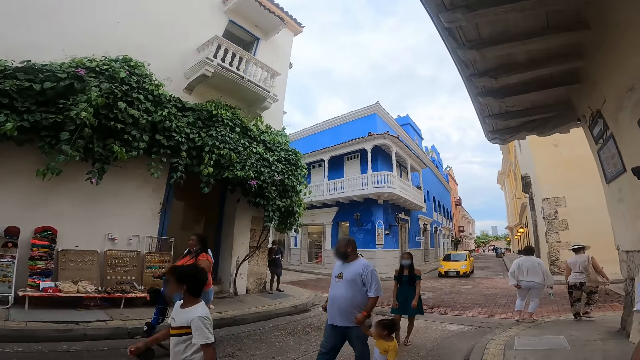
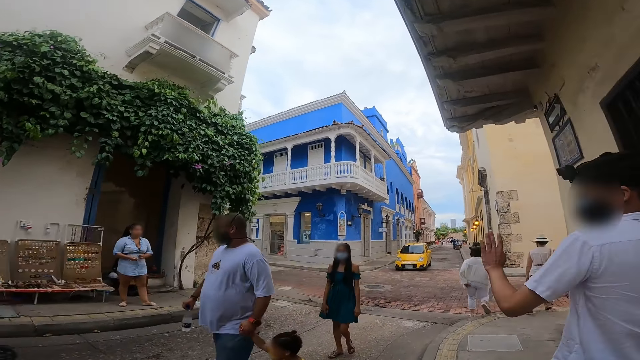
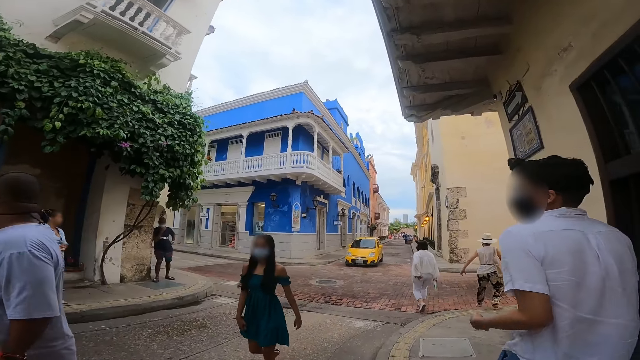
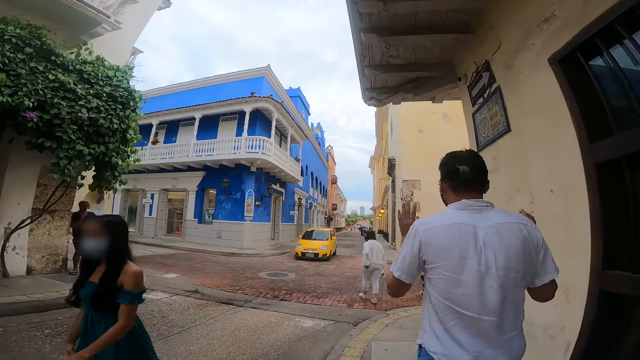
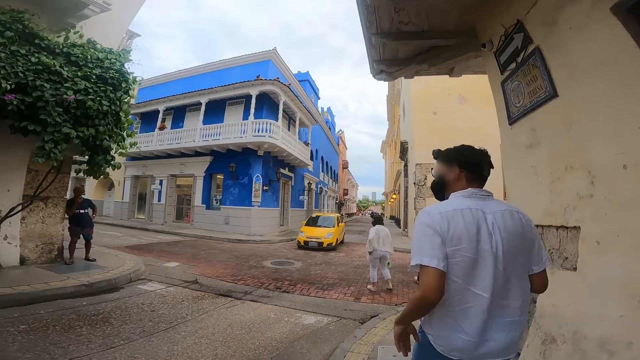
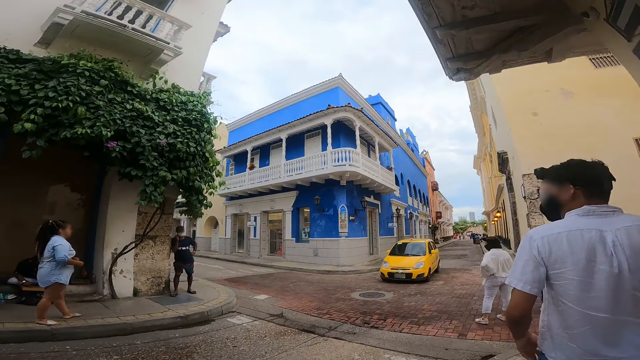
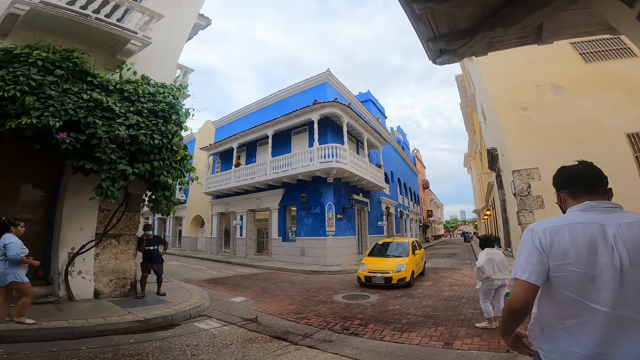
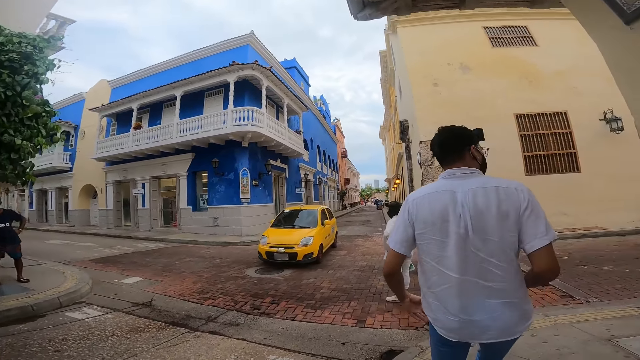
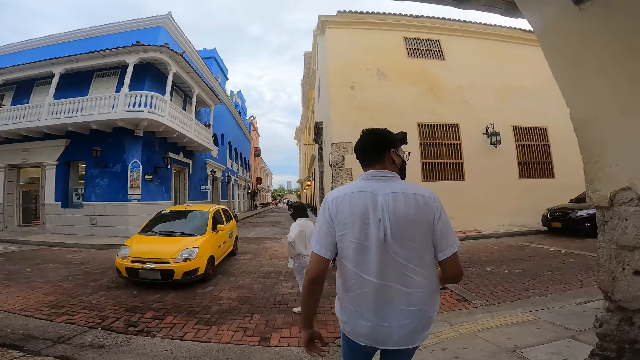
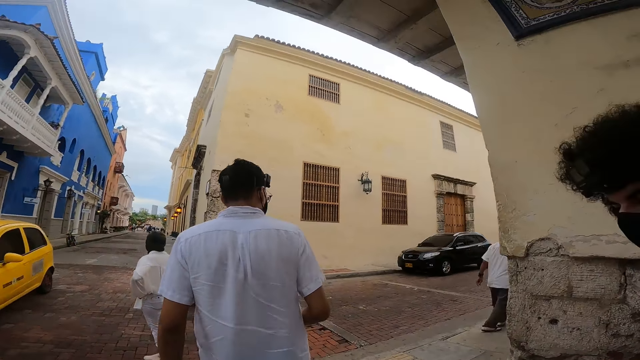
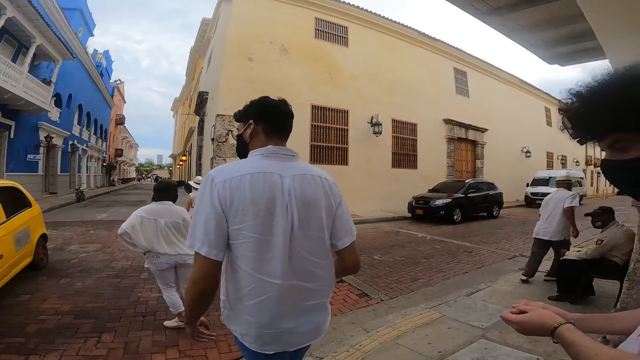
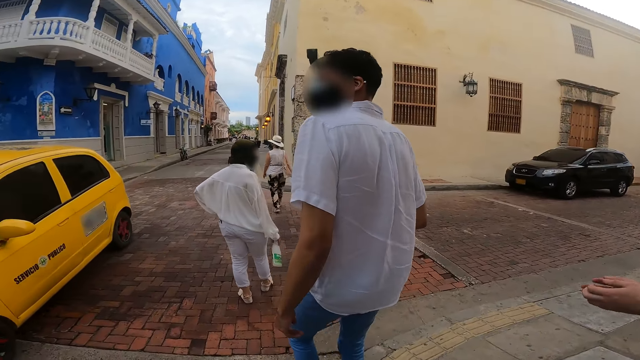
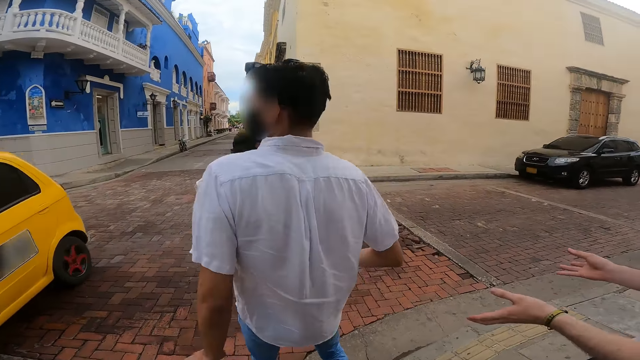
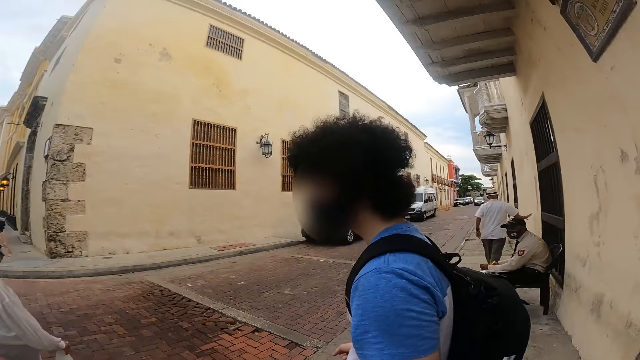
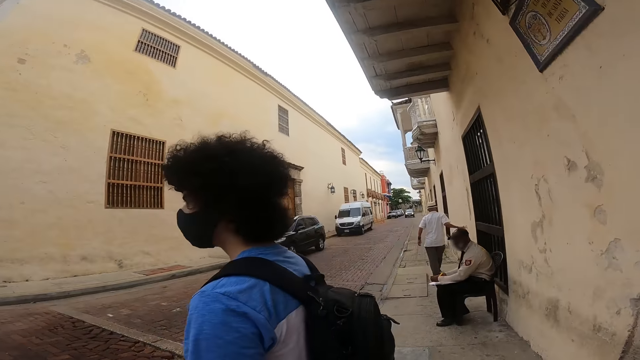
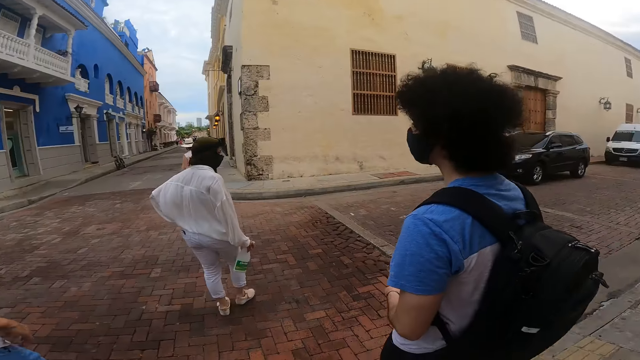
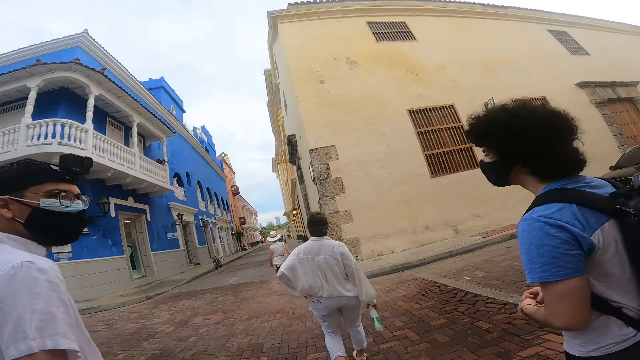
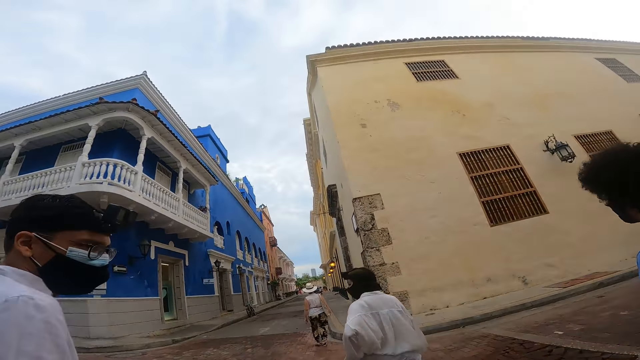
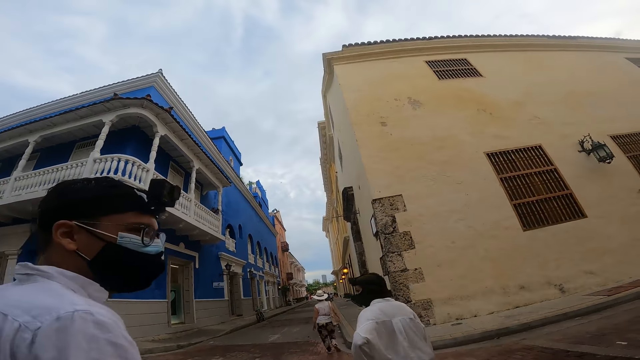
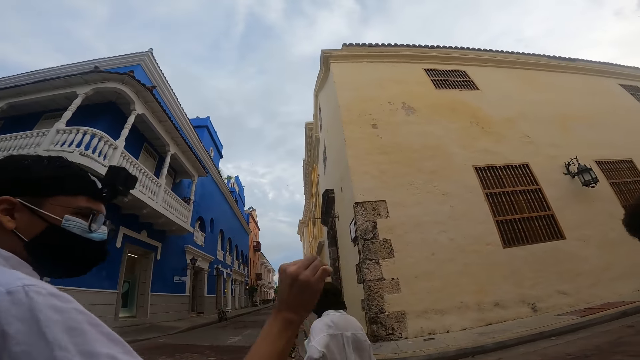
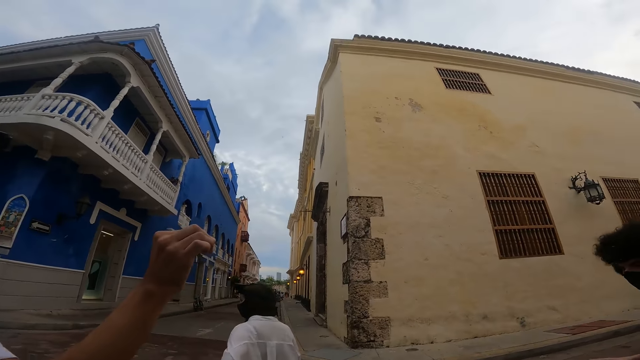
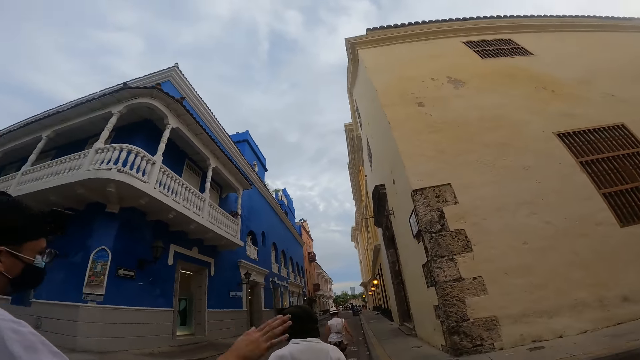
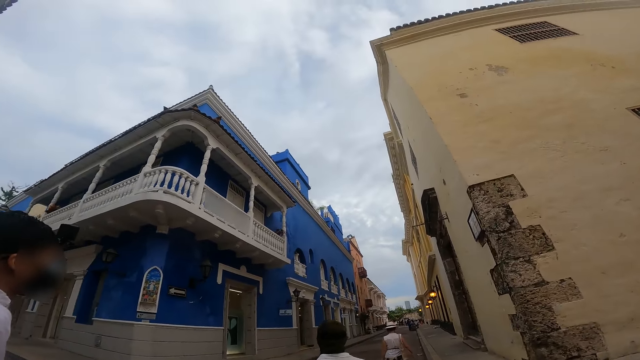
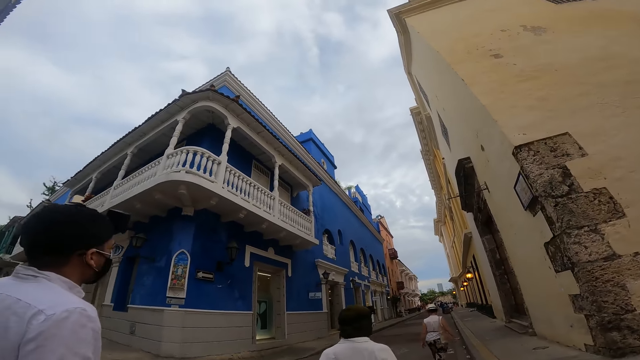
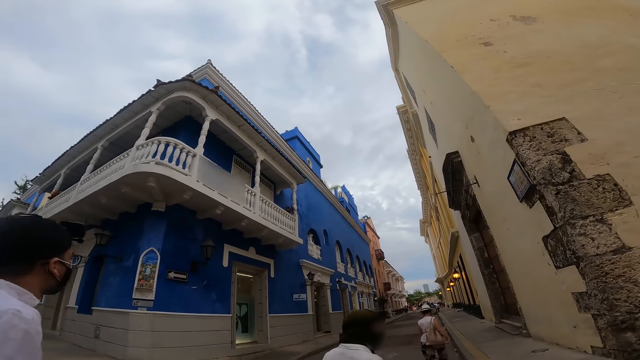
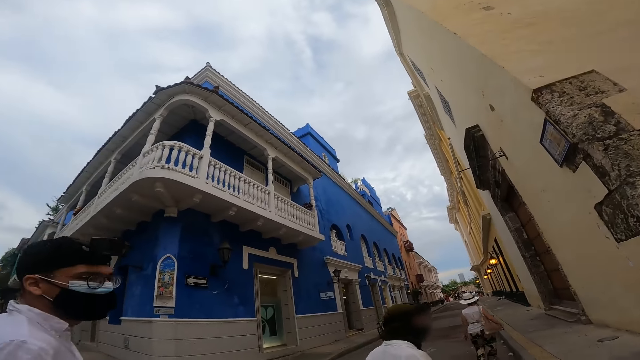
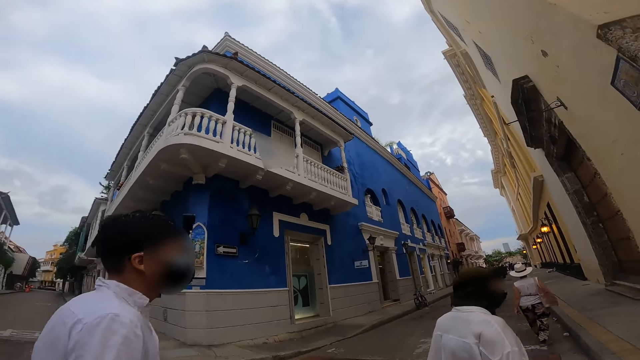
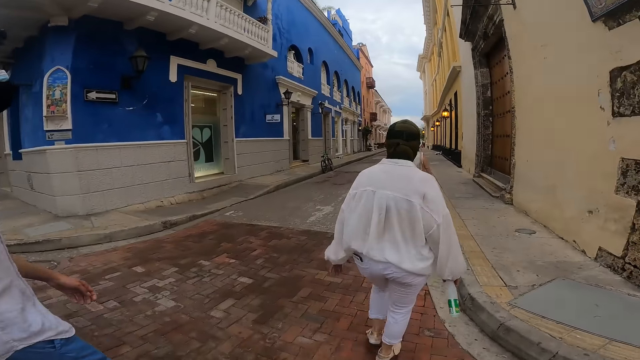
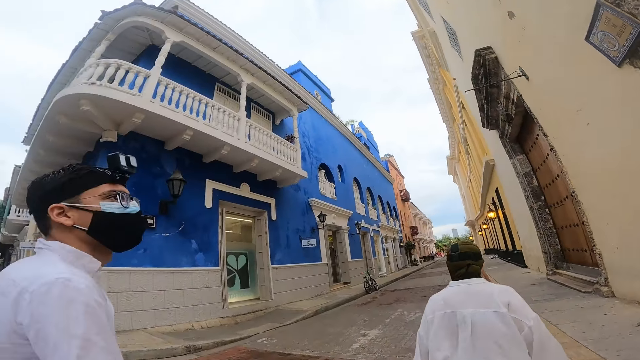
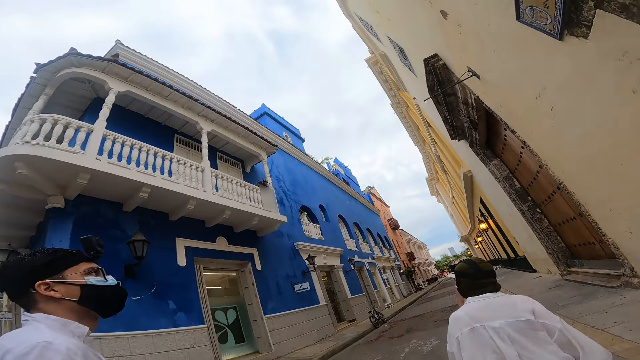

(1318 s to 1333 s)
The camera wearer walks on a sidewalk. They walk past a scooter rider. A car drives past the camera wearer. A man converses with another man. The camera wearer looks around a road. They walk on the road alongside the first man and the other man. The other man interacts with the first man. The camera wearer walks on the road.

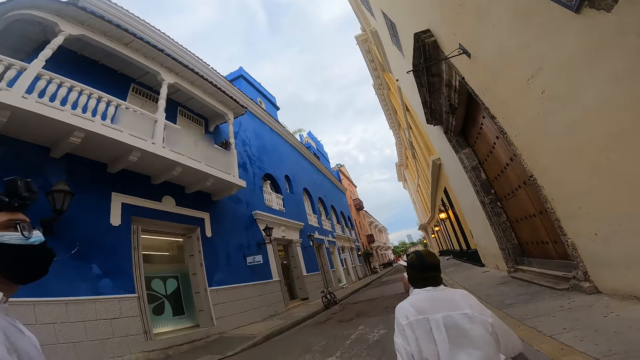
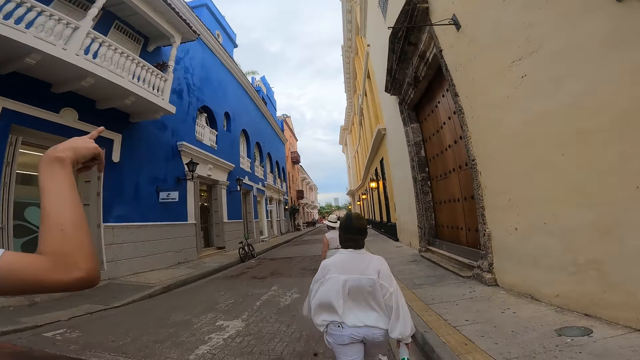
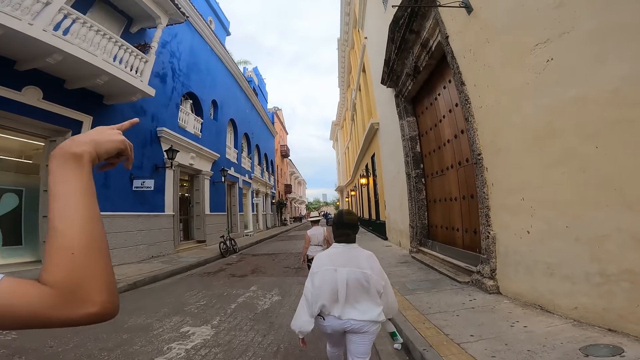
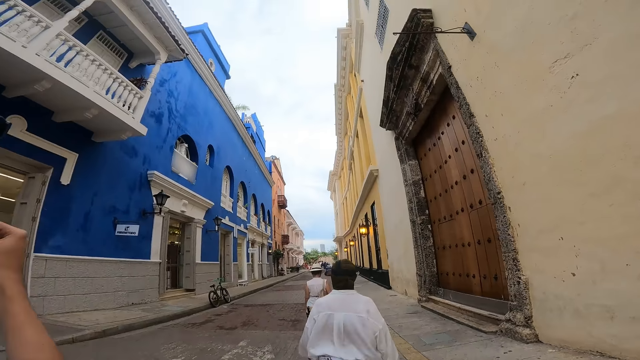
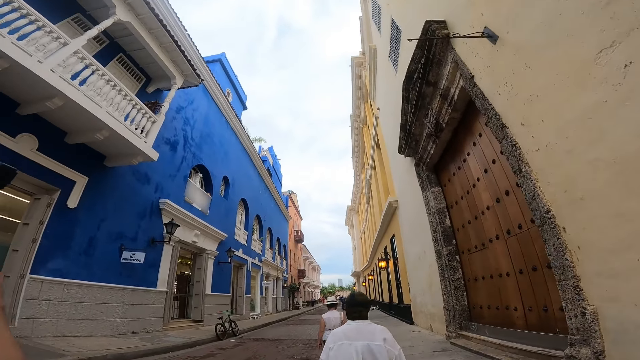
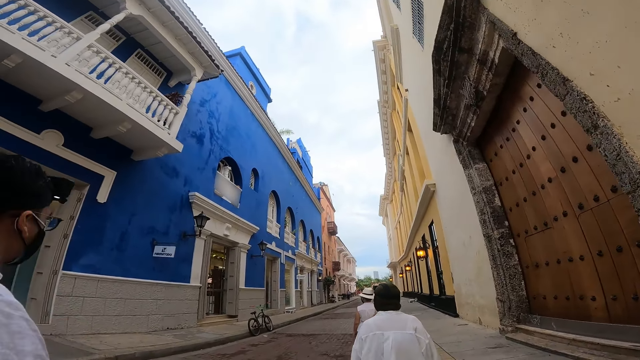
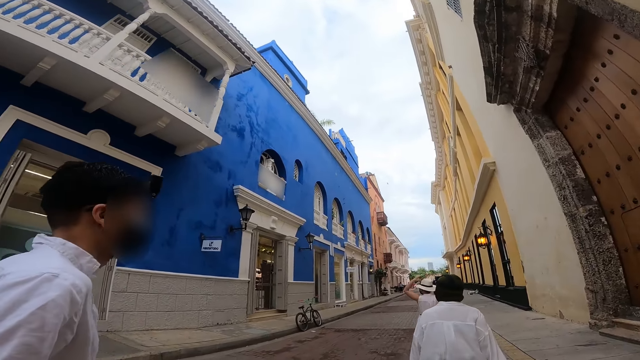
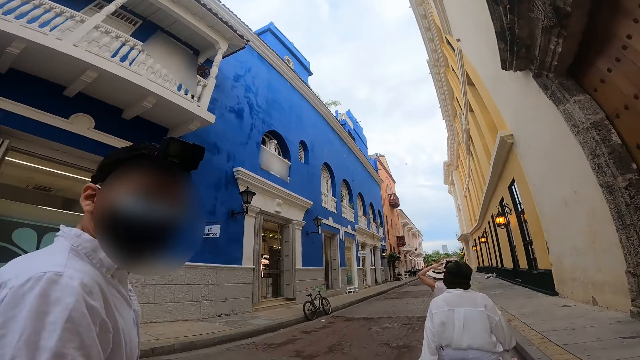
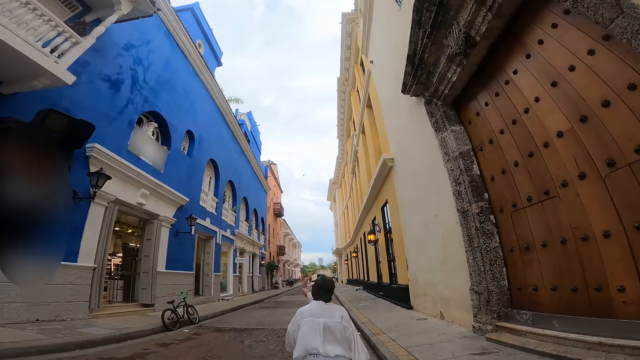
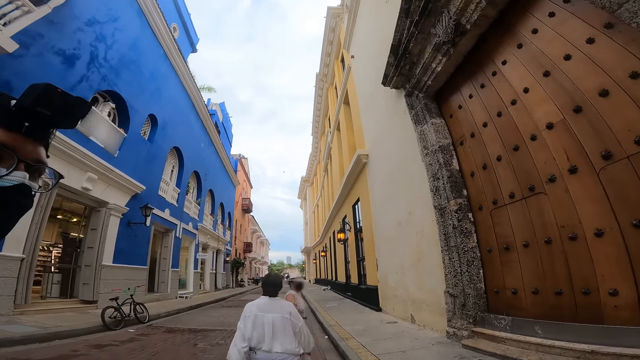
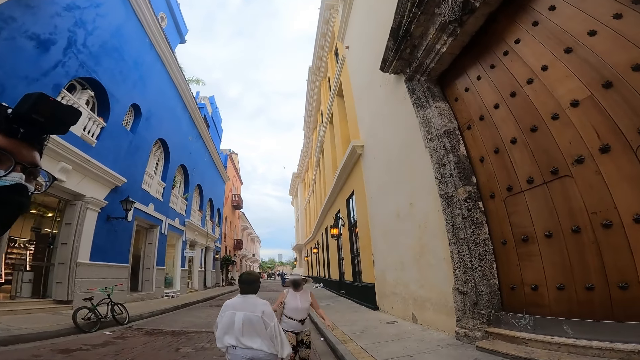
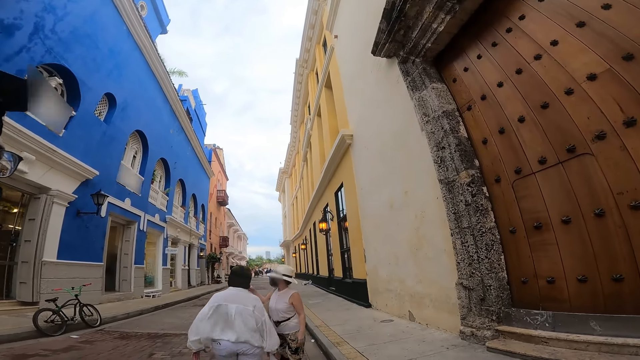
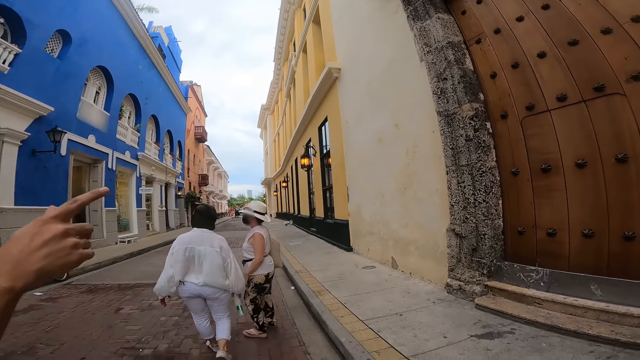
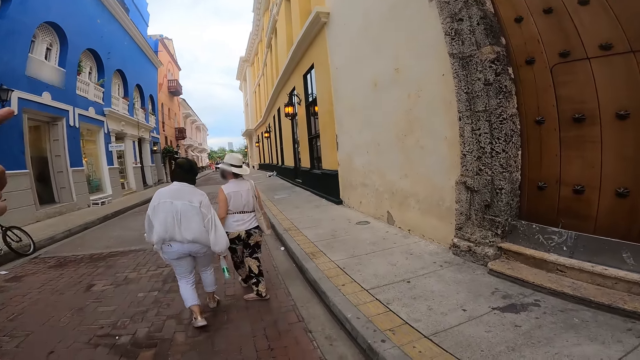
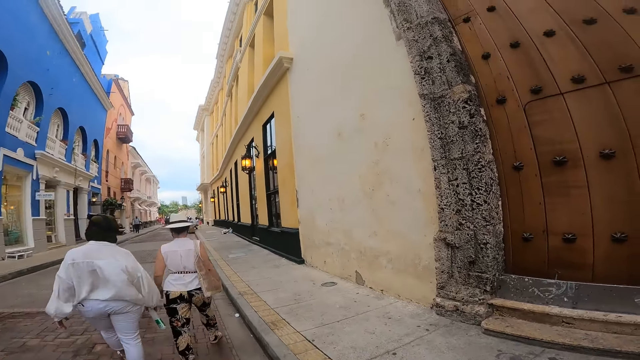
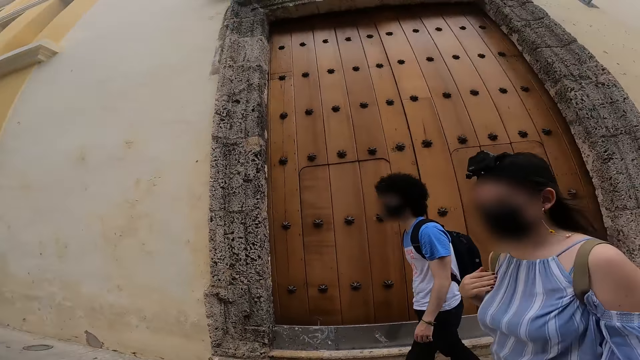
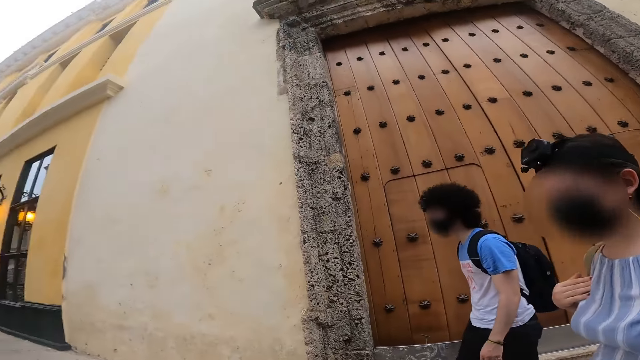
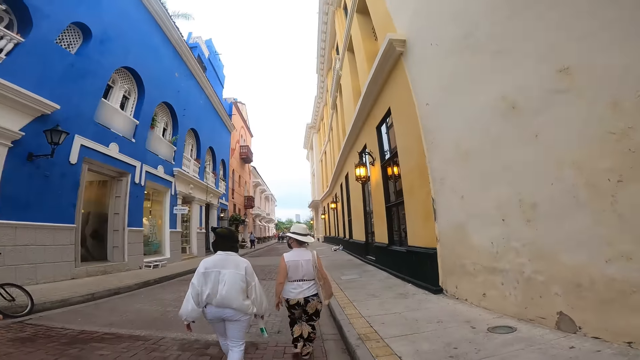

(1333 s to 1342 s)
A man converses with the camera wearer and another man. The first man adjusts his eyeglasses with his right hand and lowers his right hand. The first man converses with the camera wearer and the other man. The camera wearer walks on a road. They look around a building. They walk on the road alongside a woman, the other man and the first man.
